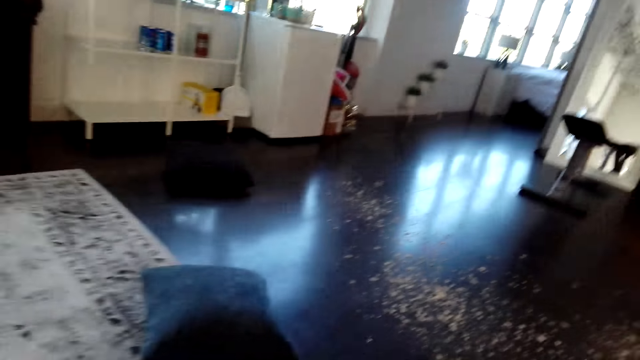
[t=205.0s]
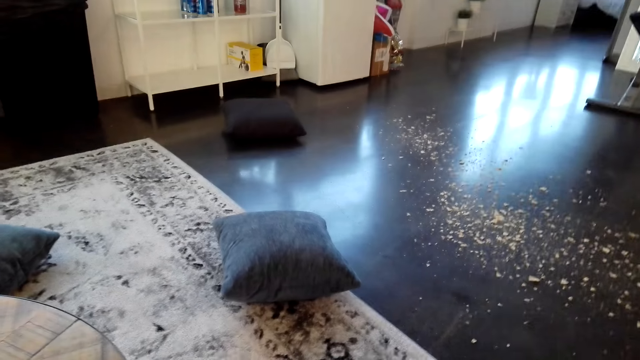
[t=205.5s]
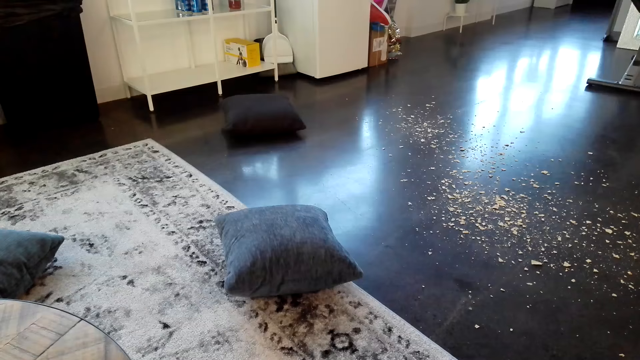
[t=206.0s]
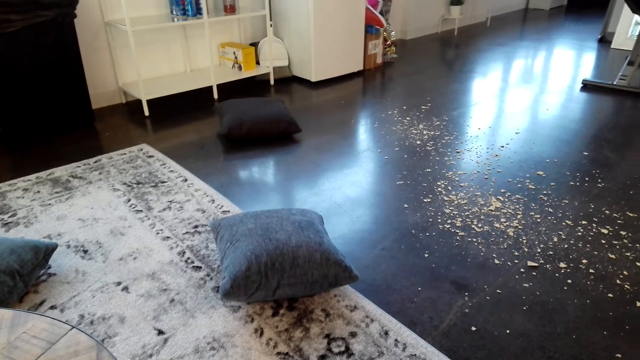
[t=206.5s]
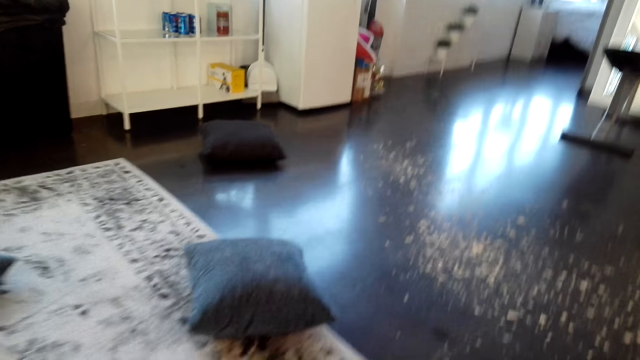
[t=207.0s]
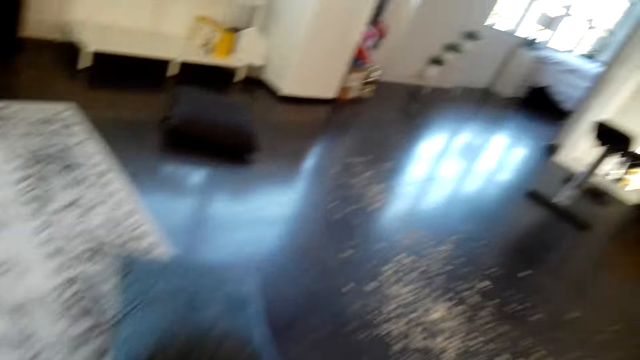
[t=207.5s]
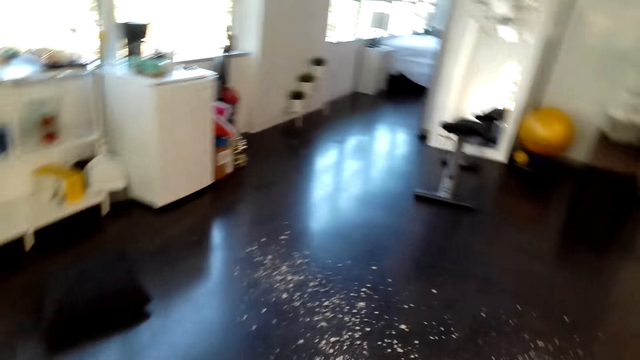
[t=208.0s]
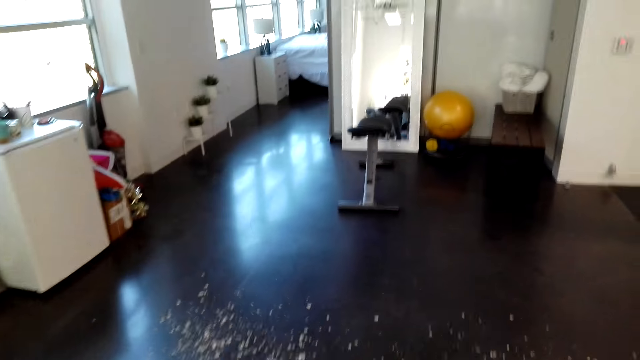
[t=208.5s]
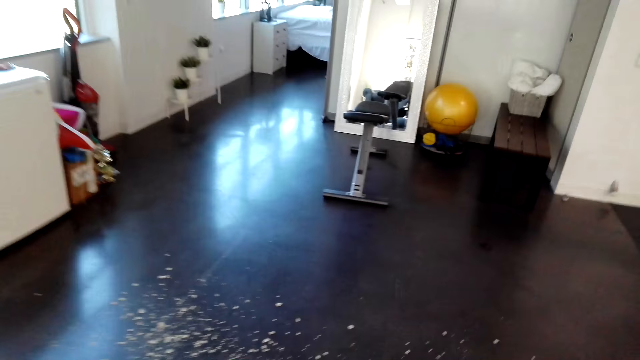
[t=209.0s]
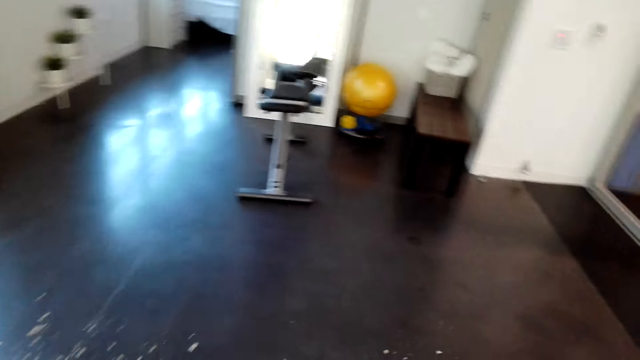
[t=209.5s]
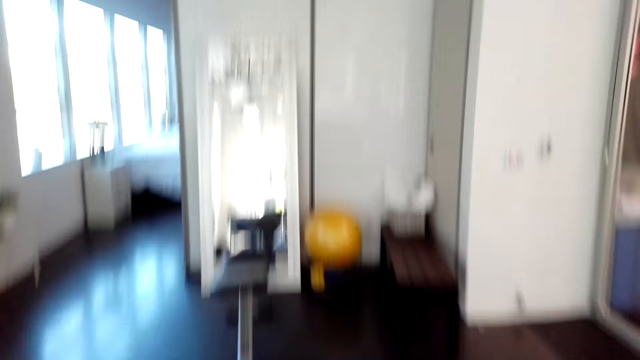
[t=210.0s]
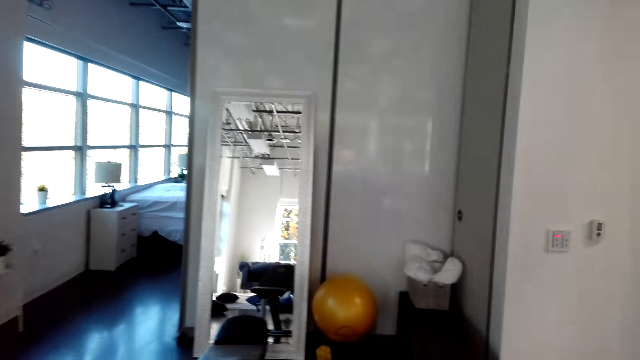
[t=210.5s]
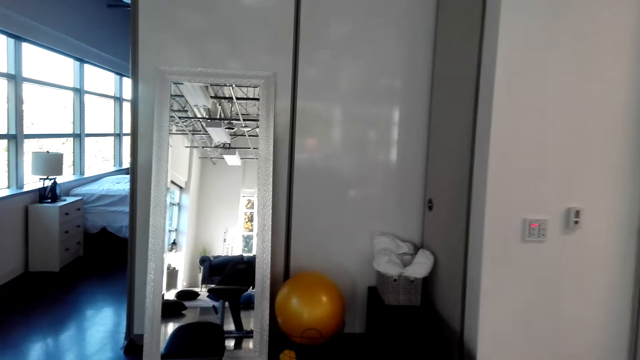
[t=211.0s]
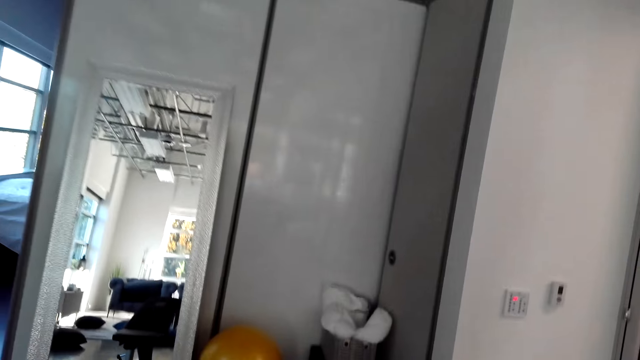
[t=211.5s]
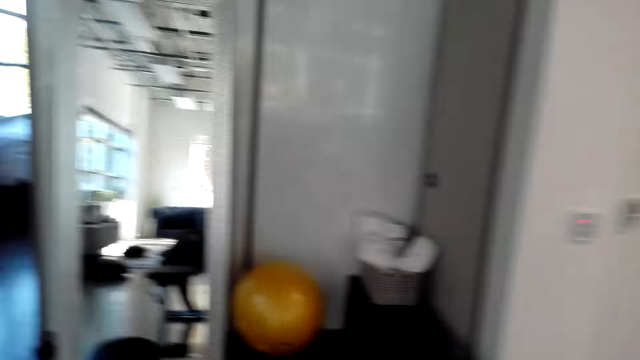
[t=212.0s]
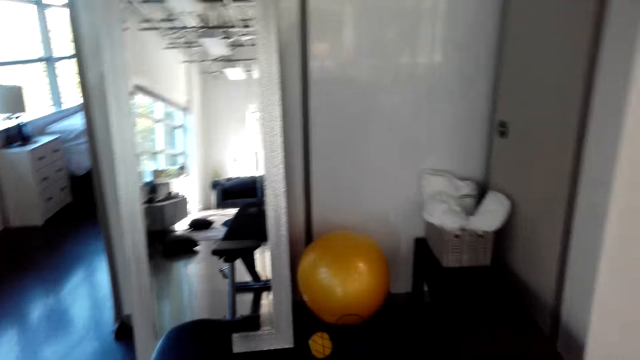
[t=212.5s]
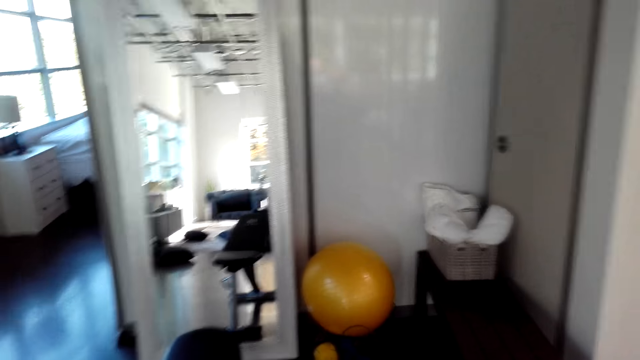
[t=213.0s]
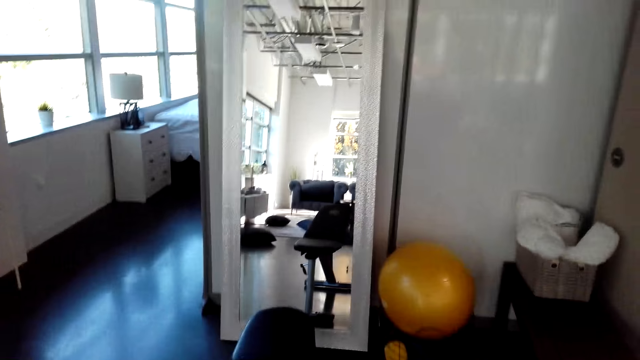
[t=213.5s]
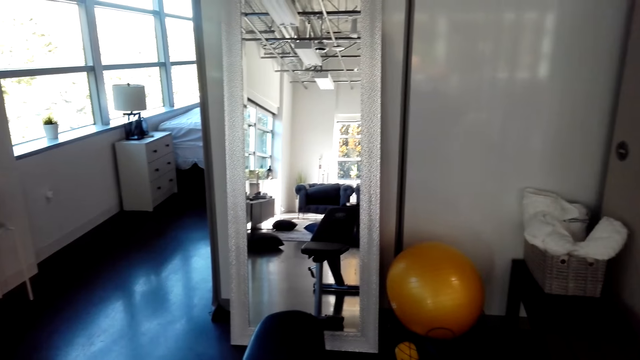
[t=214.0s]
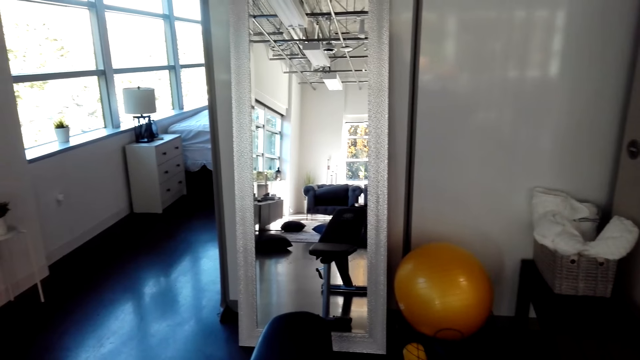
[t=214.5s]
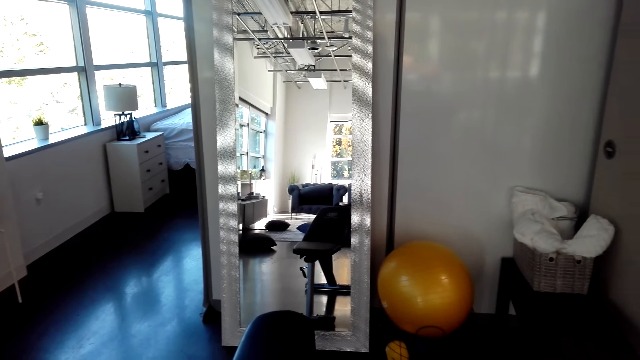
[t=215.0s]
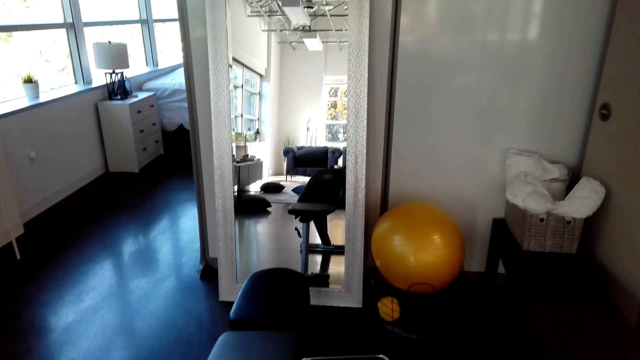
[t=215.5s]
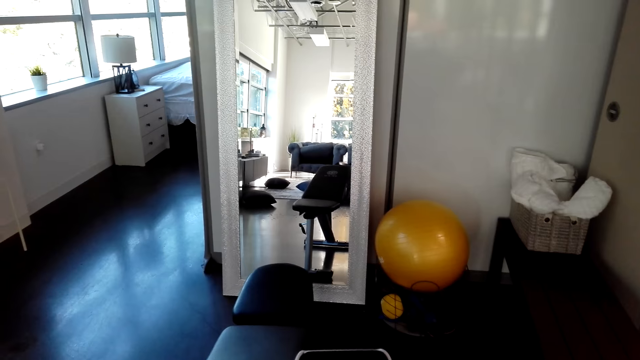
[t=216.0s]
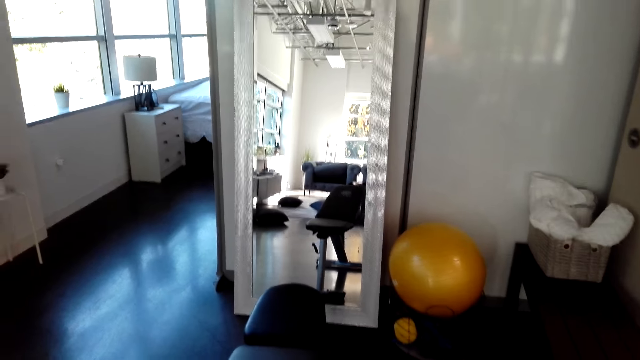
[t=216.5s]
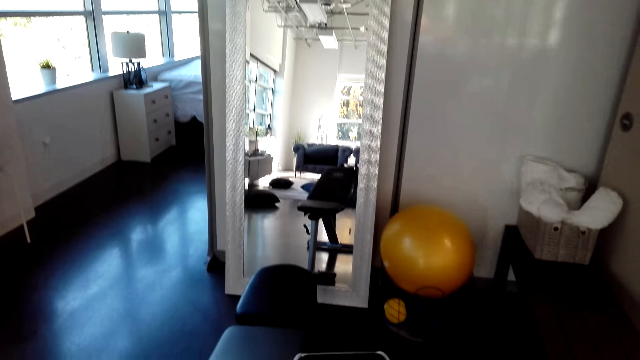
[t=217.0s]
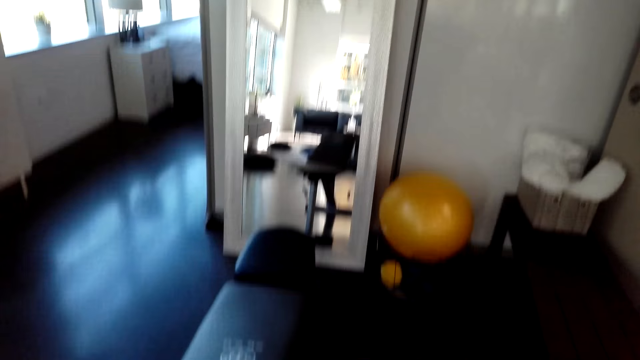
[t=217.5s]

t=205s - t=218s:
The camera wearer looks around. They put the phone down and stand up. They walk in the room.

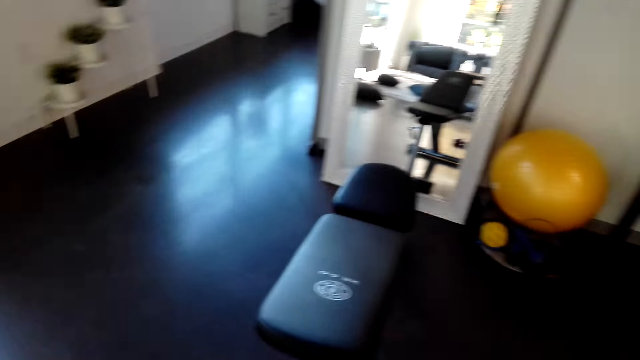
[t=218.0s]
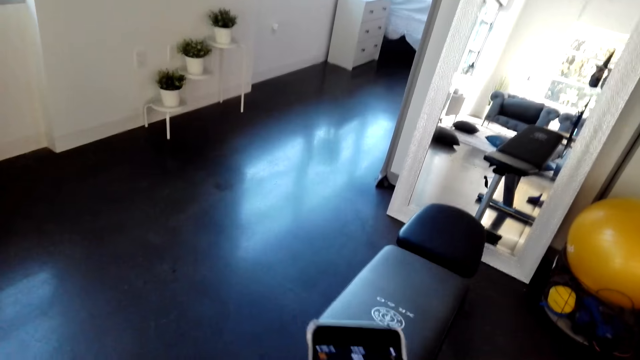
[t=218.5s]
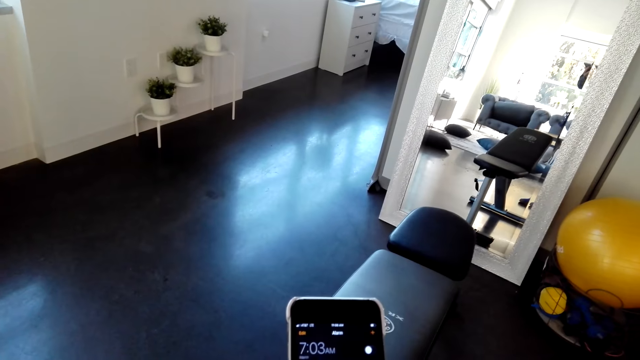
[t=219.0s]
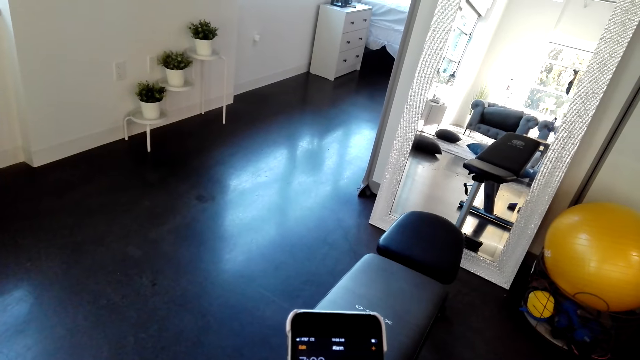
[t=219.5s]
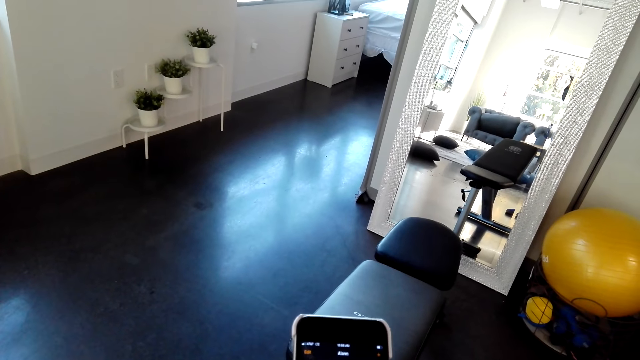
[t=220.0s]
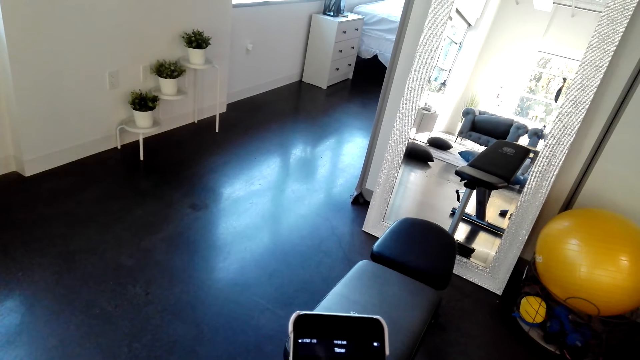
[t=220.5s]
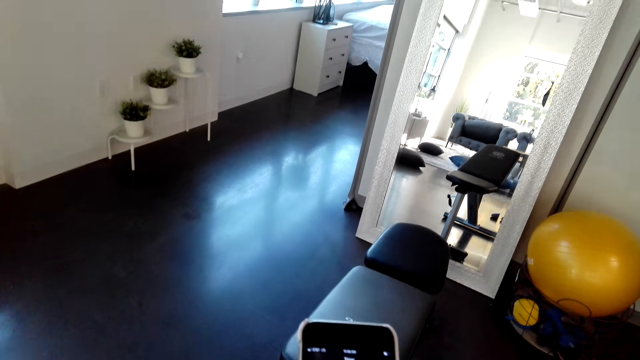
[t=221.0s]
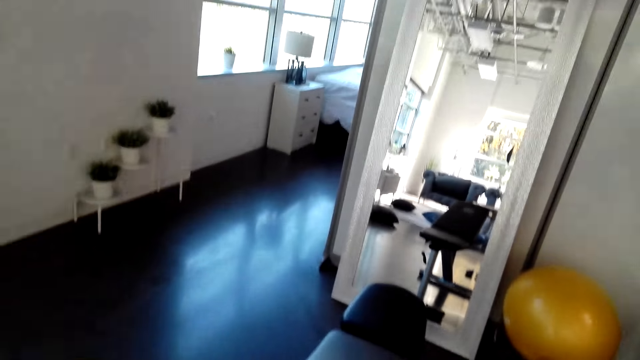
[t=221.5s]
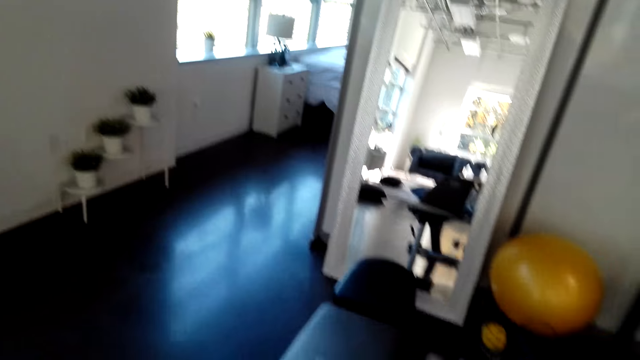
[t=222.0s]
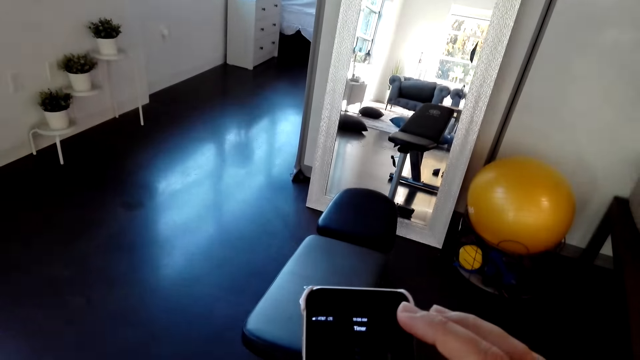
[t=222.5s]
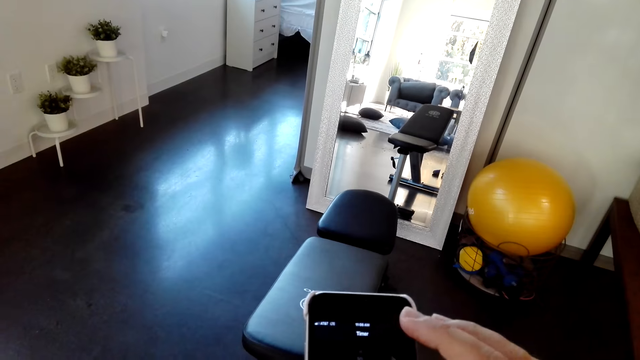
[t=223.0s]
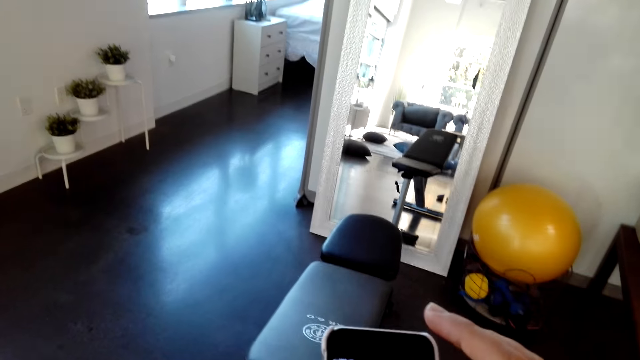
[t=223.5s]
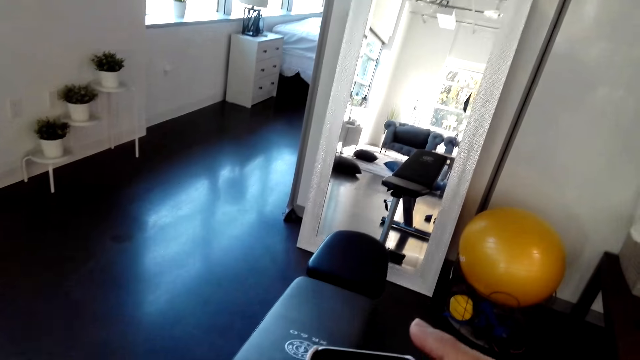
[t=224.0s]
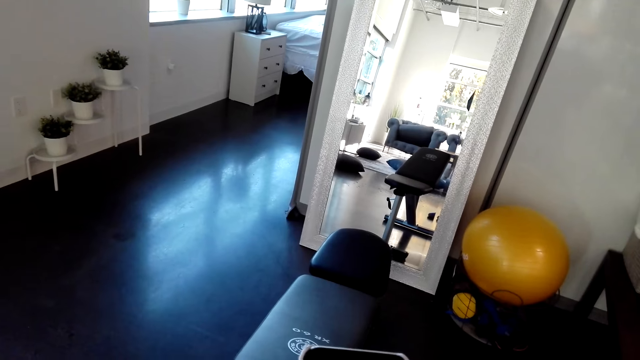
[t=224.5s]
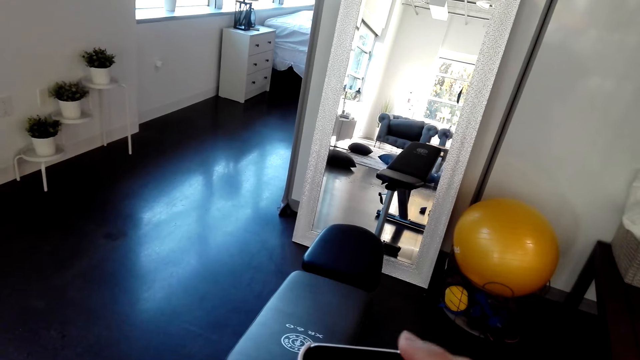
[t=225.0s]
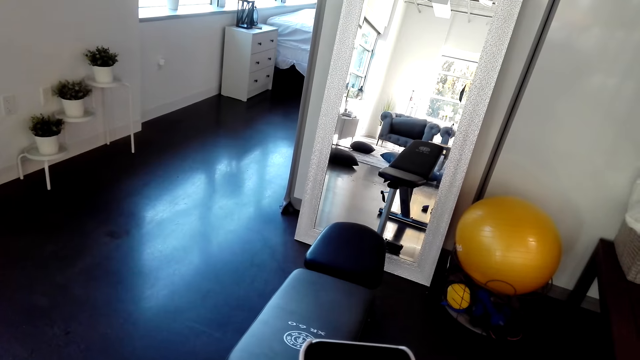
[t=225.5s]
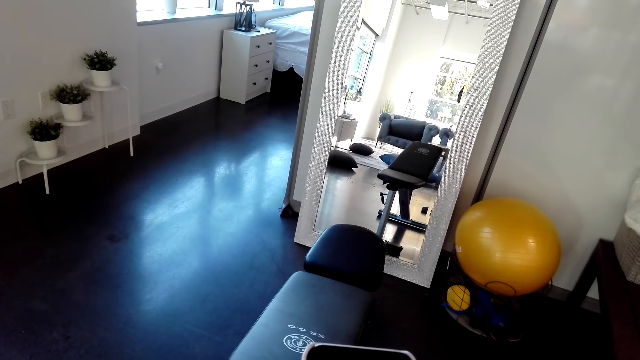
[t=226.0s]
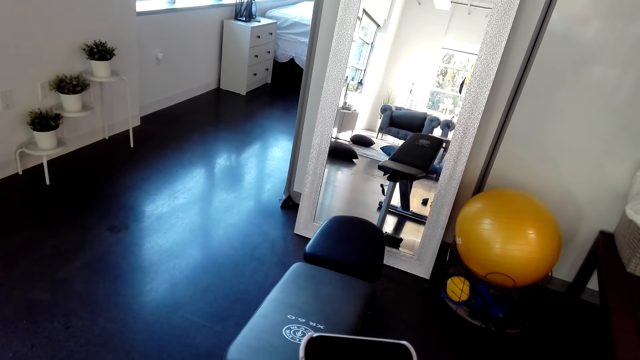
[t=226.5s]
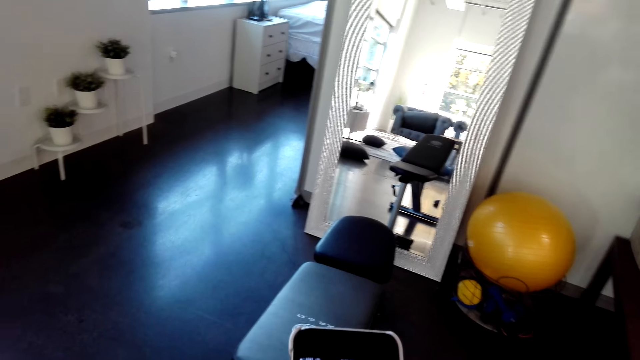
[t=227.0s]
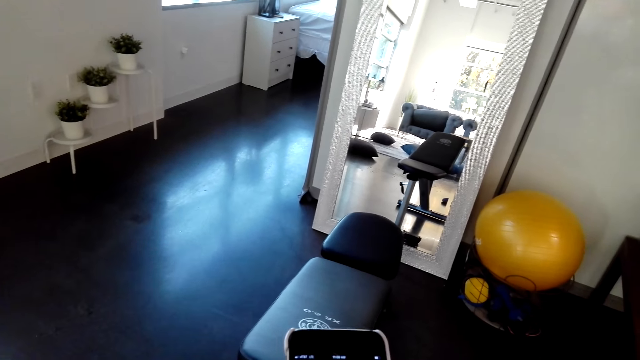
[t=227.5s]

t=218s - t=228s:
The camera wearer looks at the phone.
